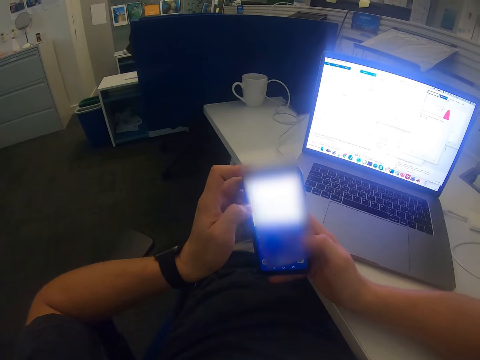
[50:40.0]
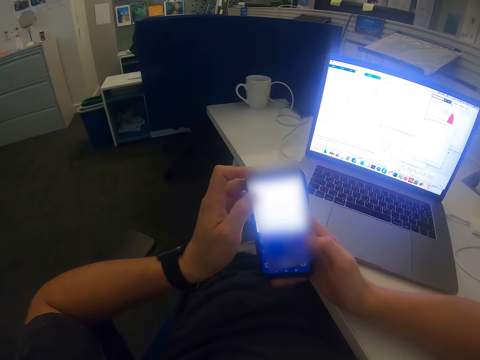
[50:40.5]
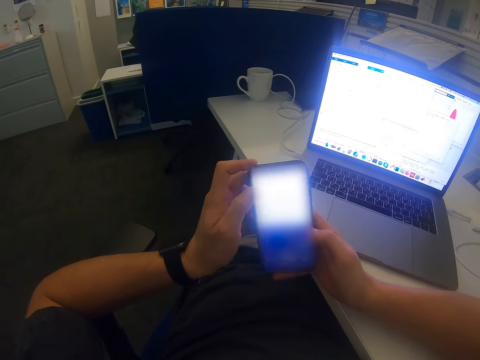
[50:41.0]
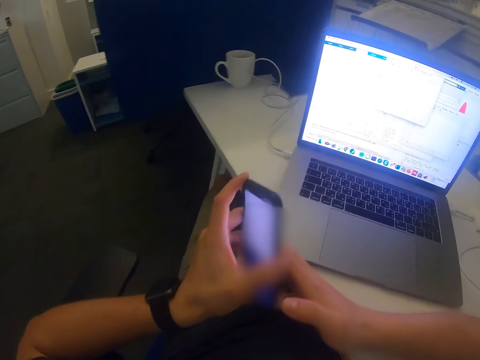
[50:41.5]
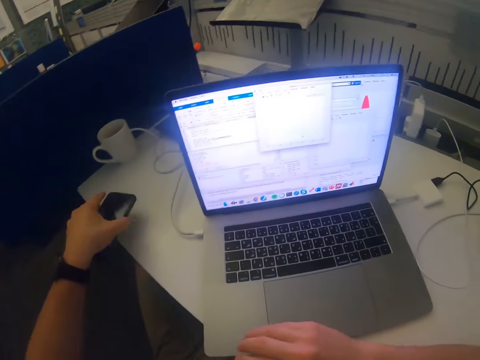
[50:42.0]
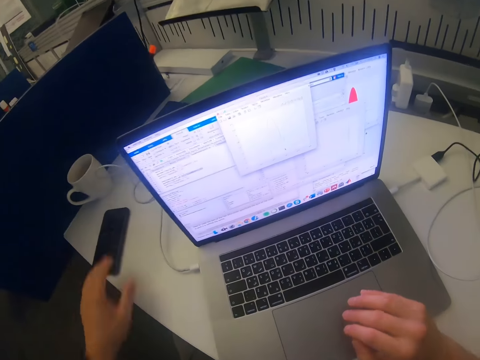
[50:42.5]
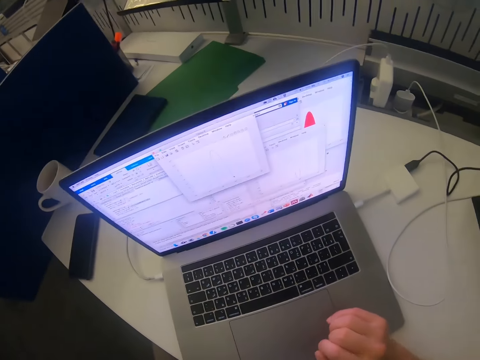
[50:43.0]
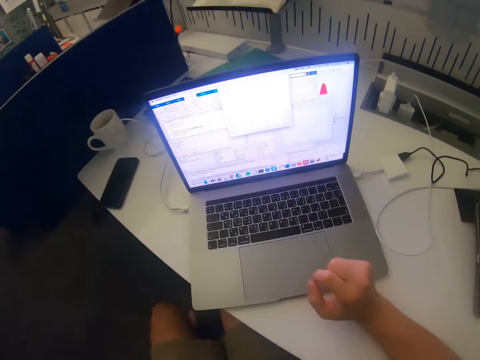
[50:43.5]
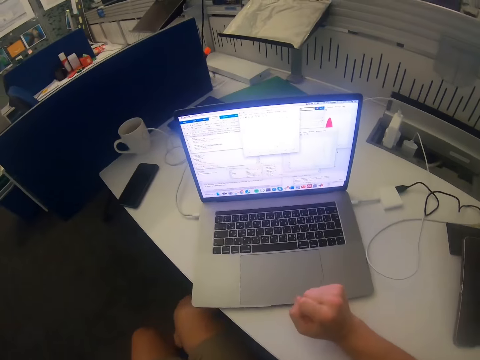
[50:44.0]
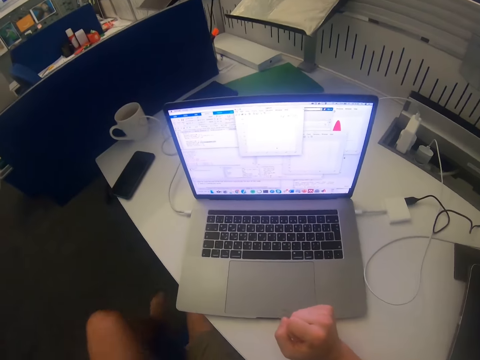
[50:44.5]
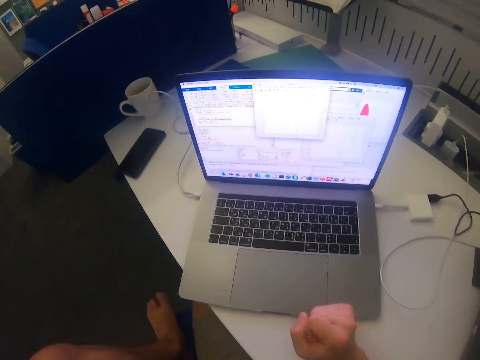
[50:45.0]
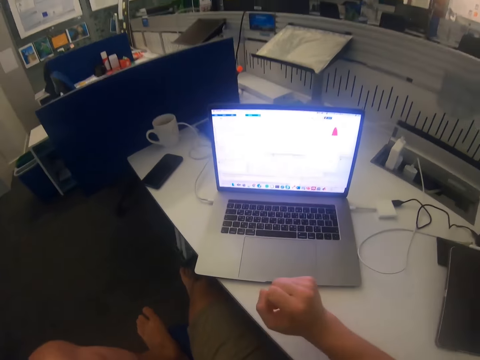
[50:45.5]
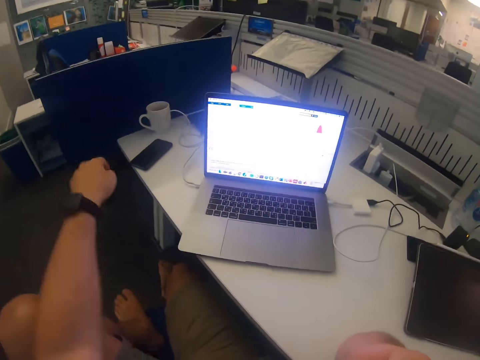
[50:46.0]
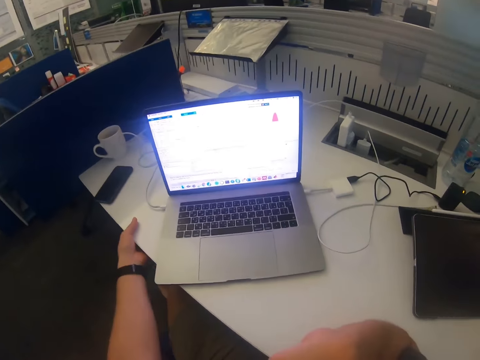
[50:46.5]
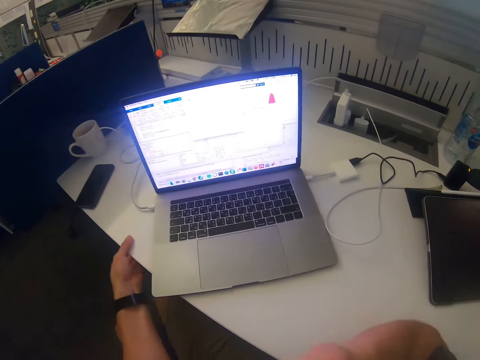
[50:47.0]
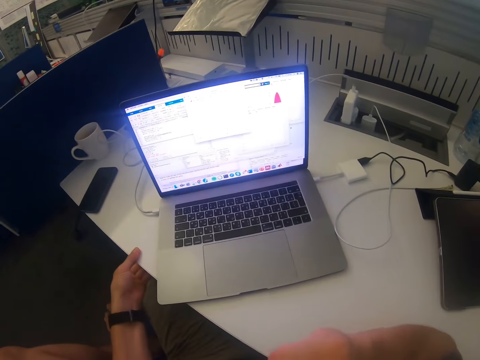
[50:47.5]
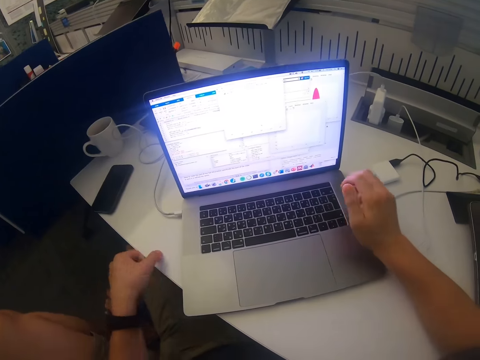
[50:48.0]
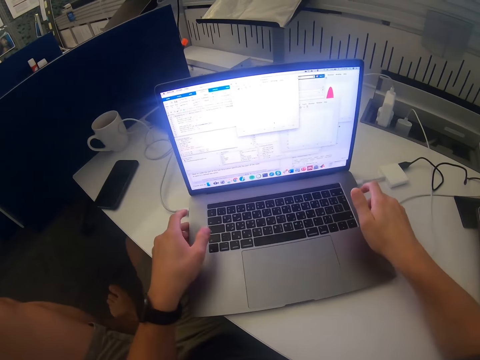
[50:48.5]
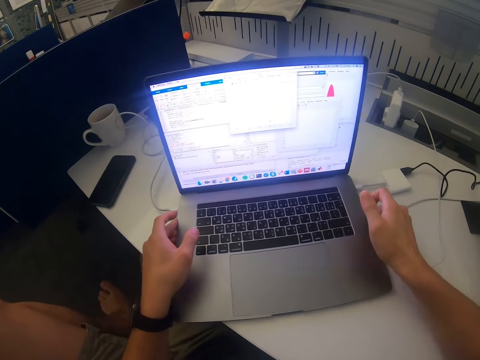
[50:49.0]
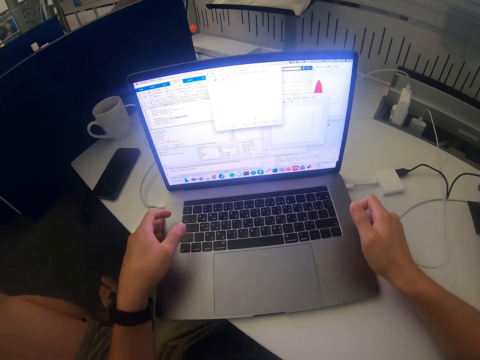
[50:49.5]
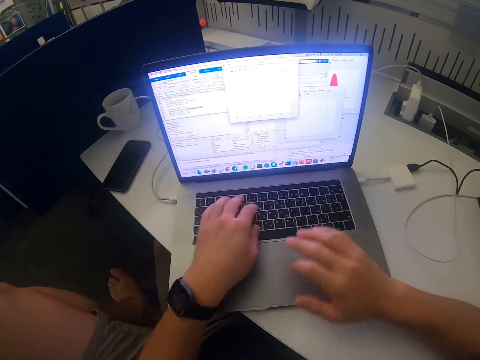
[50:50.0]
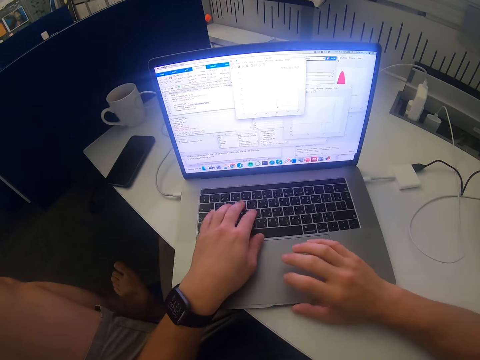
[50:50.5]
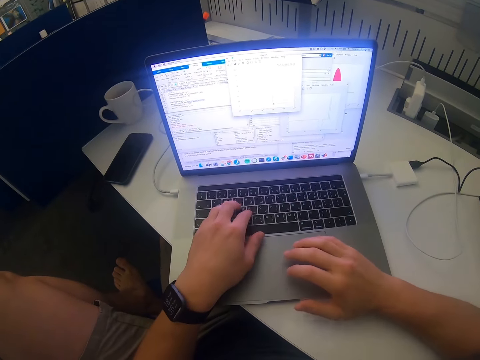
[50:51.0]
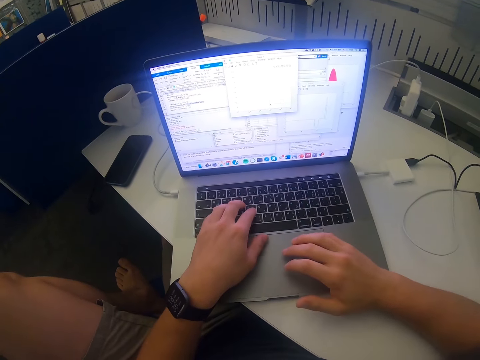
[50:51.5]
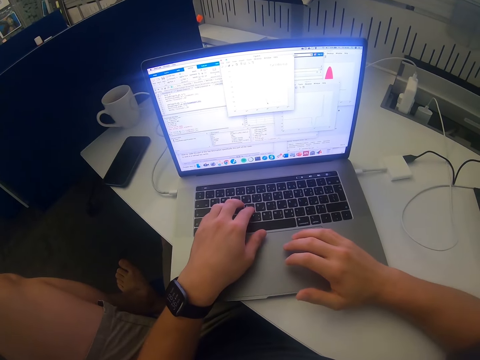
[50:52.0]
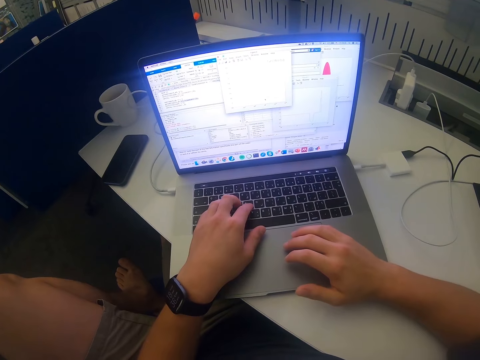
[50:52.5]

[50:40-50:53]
The camera wearer swings the left hand. They drop the mobile phone on the desk or table. They swing the right hand. They swing the left hand. They touch the table with the left hand. They hold the laptop with both hands. They move the laptop with both hands. They use the laptop.

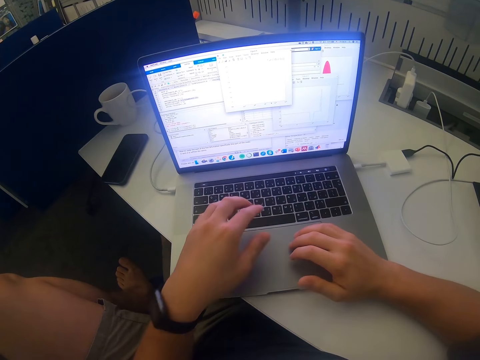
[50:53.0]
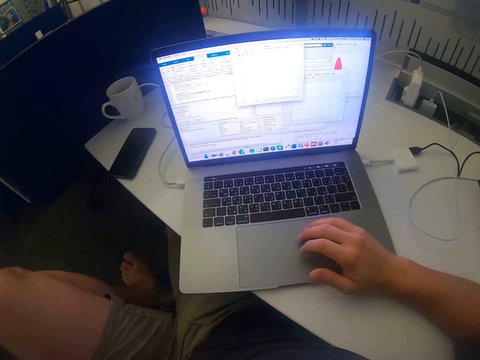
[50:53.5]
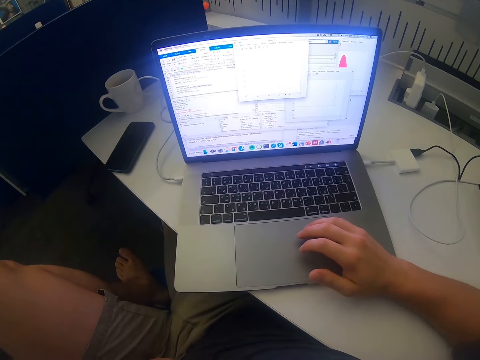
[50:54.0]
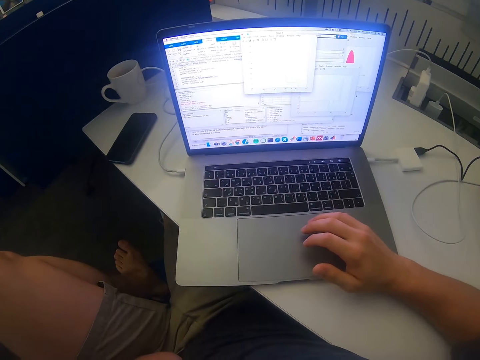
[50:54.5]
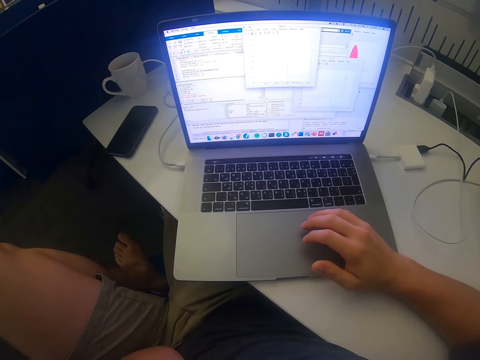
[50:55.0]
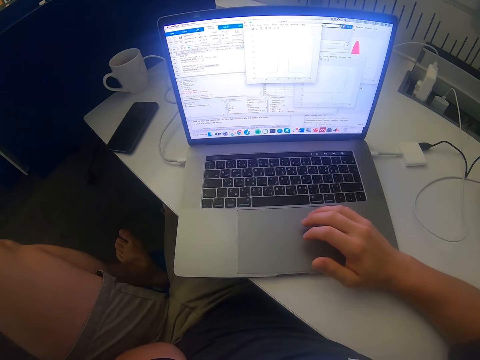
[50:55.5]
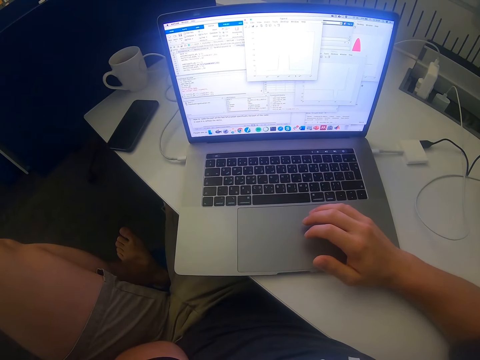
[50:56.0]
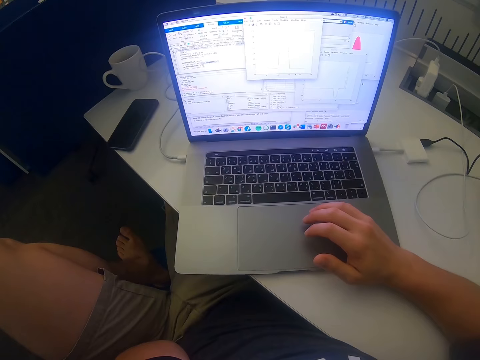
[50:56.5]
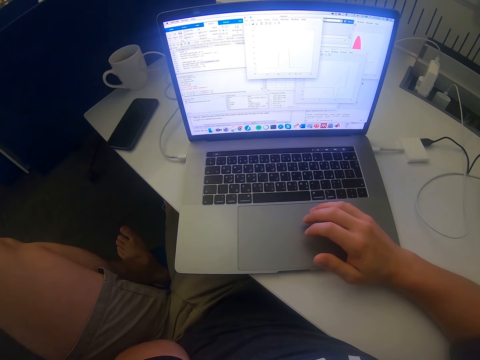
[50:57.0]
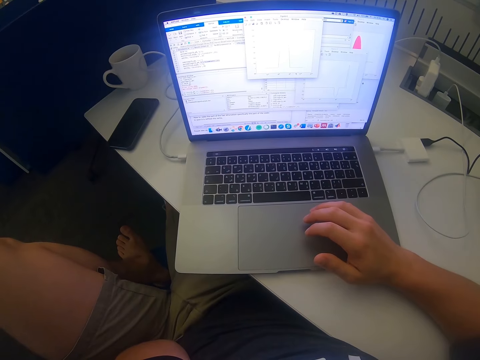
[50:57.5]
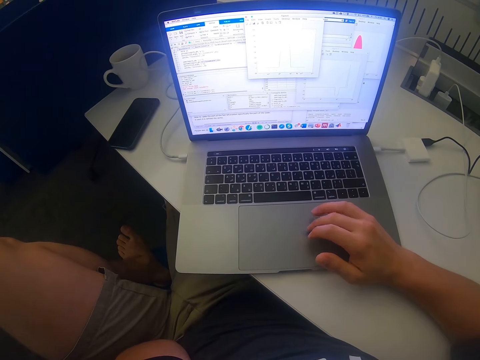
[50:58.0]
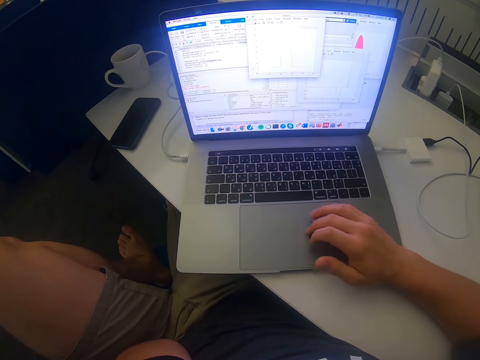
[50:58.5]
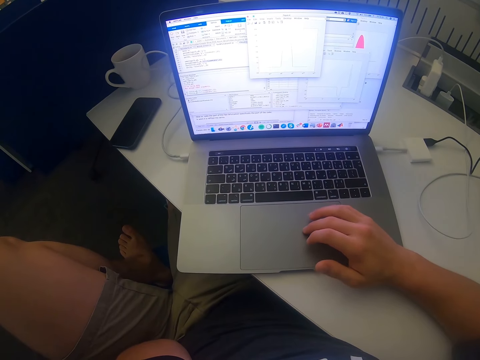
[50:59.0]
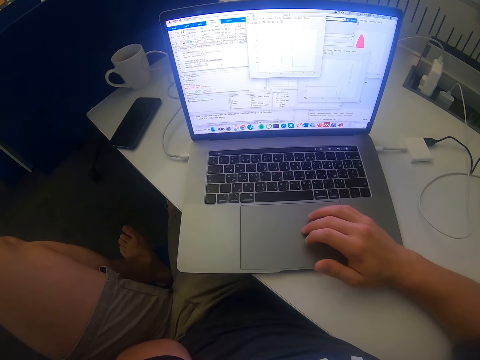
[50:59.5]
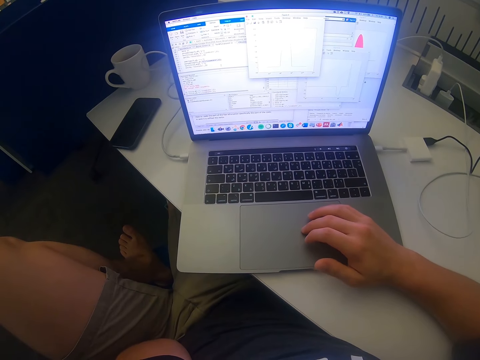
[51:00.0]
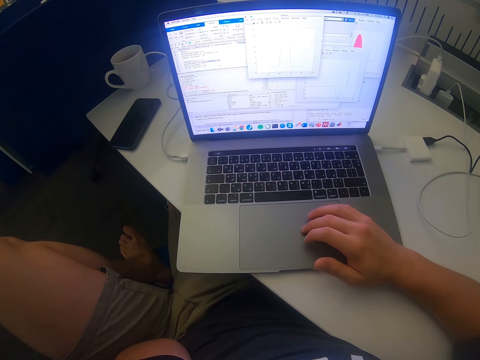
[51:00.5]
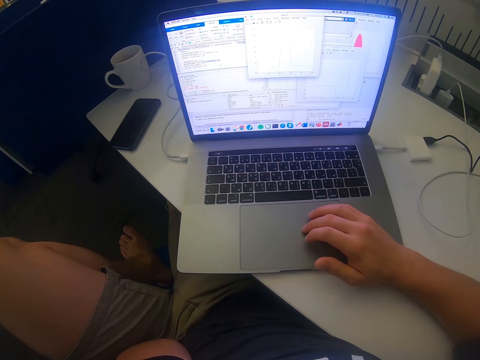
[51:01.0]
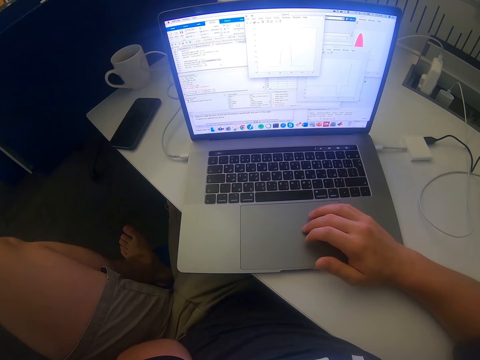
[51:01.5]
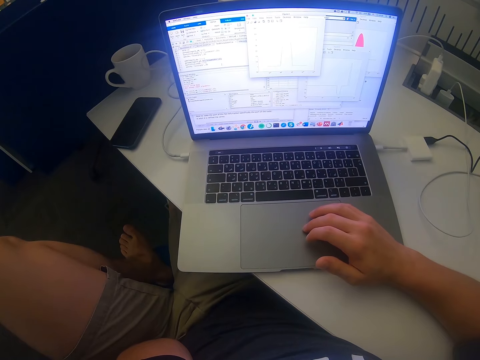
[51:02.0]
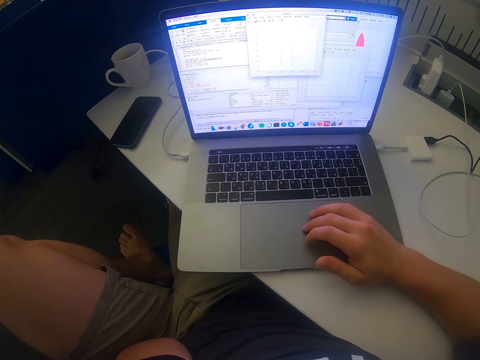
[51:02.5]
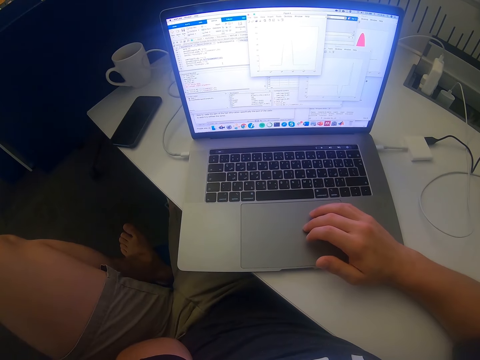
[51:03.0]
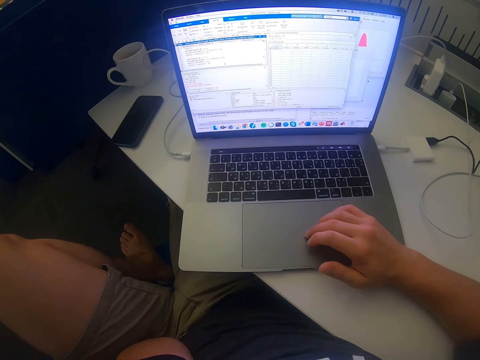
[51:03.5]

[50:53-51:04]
The camera wearer swings the left hand. They touch the laptop with the right hand. They use the laptop.

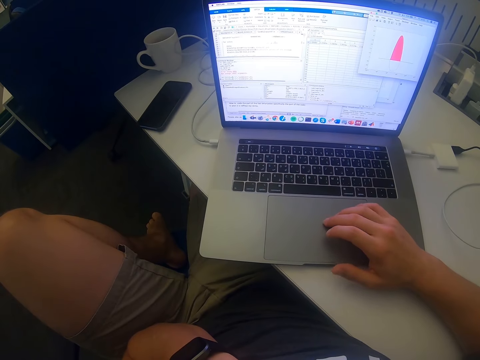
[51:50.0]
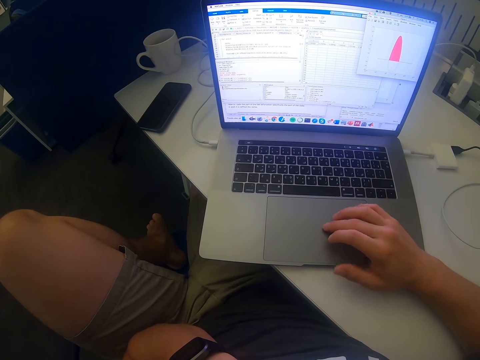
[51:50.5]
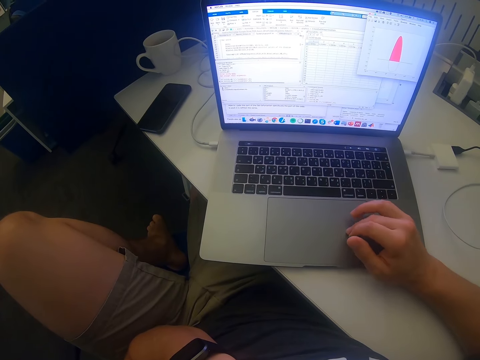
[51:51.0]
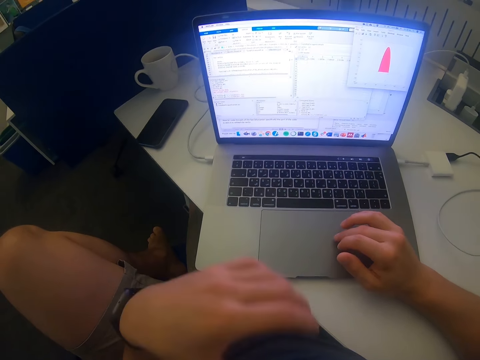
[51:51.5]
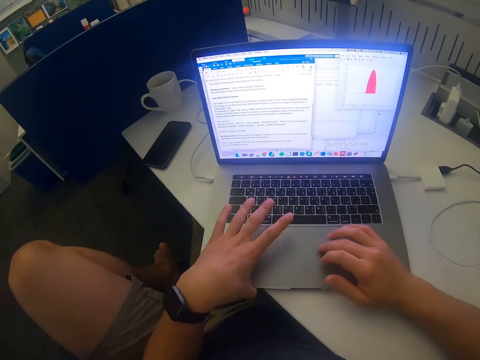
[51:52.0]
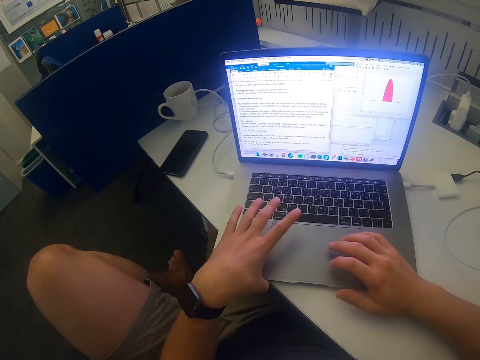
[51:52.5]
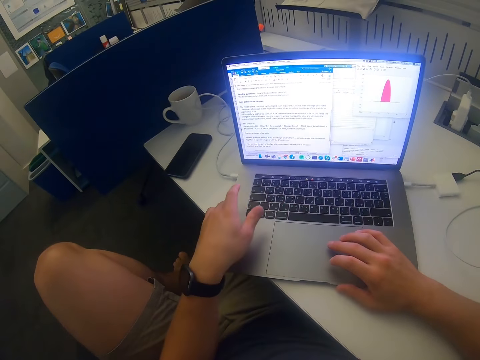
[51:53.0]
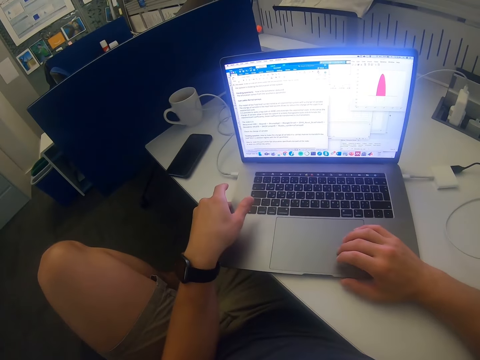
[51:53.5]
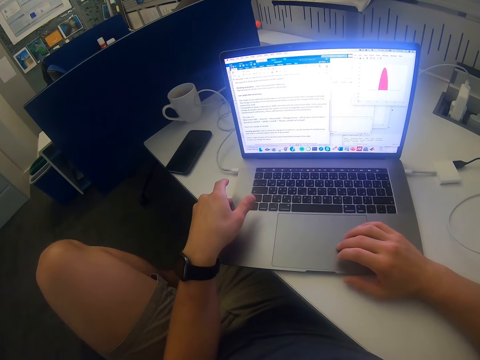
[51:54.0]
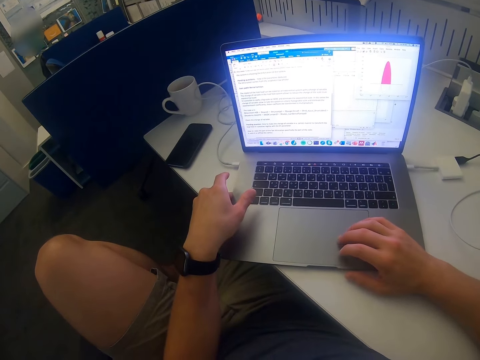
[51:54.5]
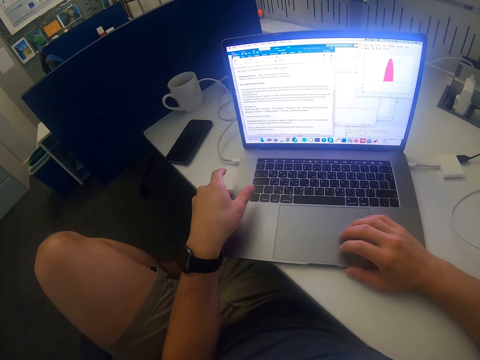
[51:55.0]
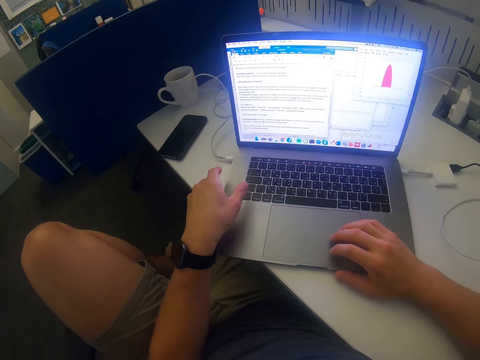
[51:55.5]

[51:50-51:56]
The camera wearer swings the left hand. They hold the laptop with the left hand. They use the laptop.
